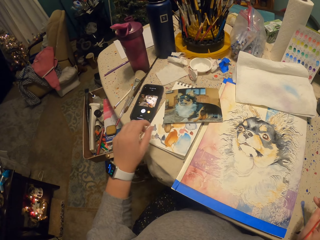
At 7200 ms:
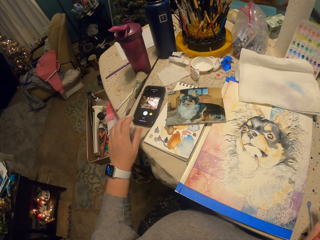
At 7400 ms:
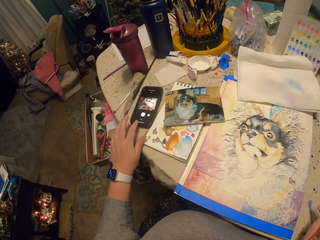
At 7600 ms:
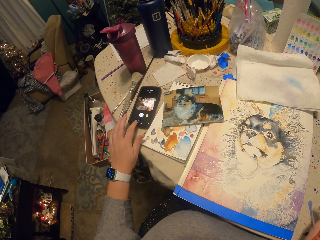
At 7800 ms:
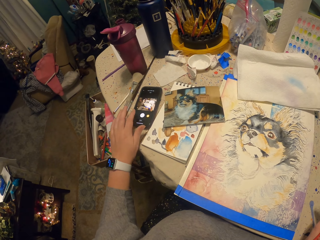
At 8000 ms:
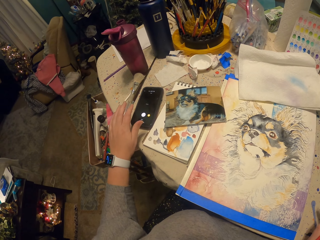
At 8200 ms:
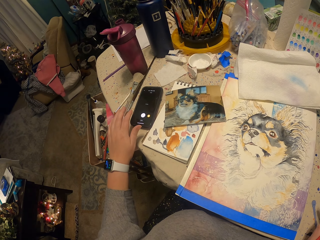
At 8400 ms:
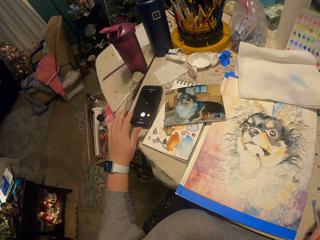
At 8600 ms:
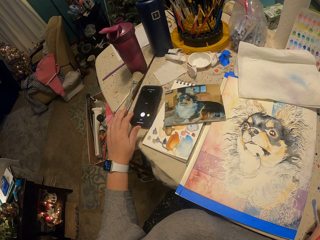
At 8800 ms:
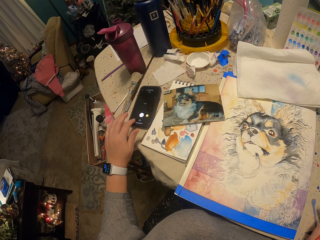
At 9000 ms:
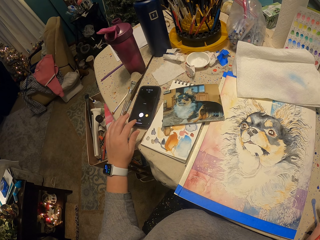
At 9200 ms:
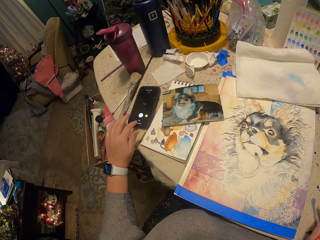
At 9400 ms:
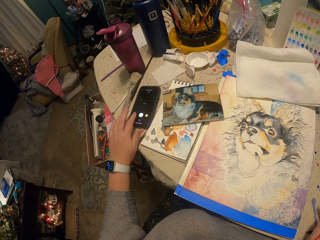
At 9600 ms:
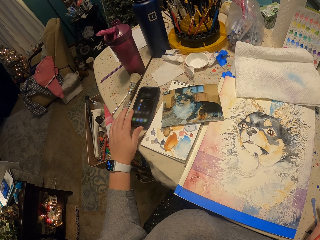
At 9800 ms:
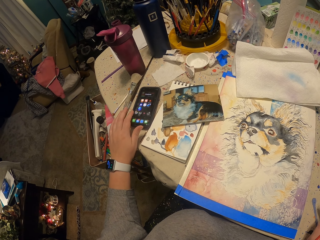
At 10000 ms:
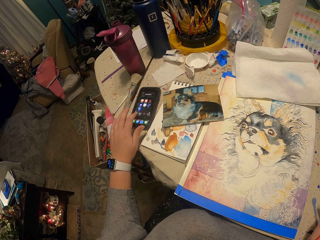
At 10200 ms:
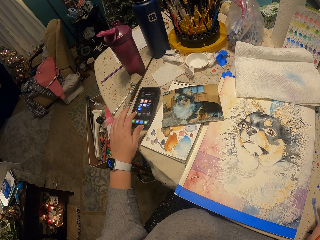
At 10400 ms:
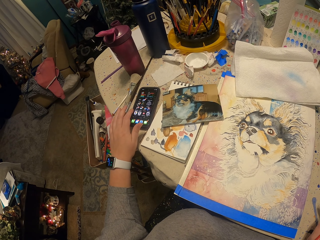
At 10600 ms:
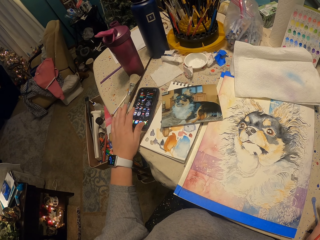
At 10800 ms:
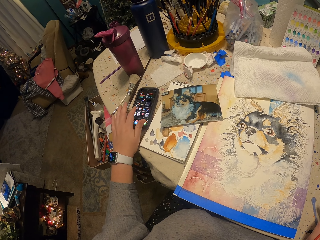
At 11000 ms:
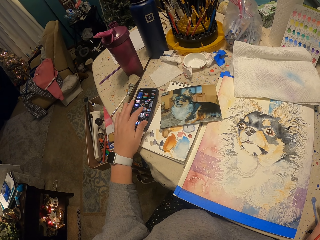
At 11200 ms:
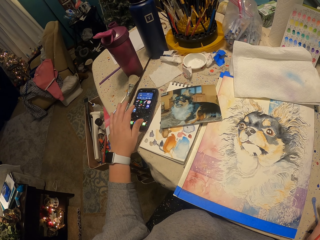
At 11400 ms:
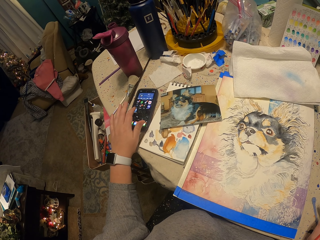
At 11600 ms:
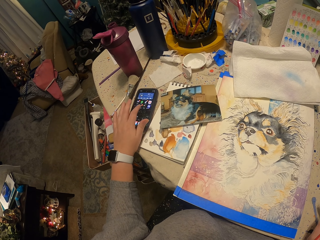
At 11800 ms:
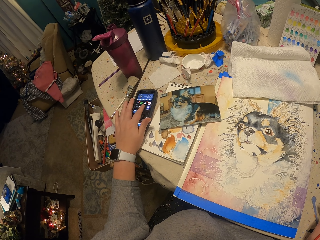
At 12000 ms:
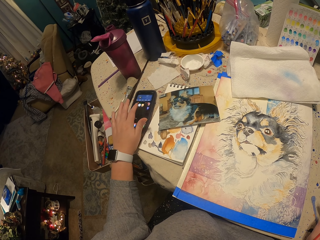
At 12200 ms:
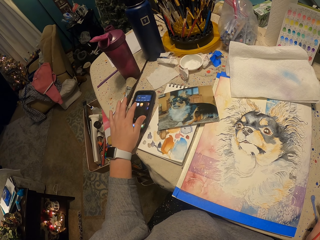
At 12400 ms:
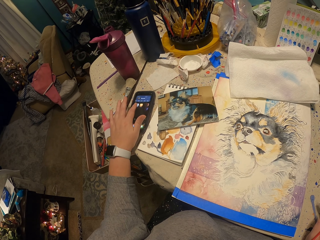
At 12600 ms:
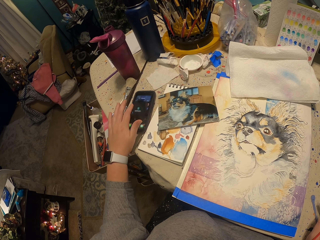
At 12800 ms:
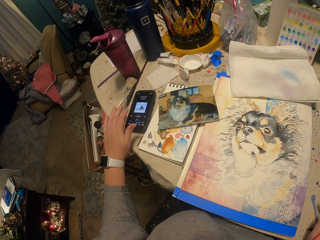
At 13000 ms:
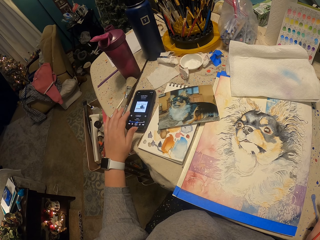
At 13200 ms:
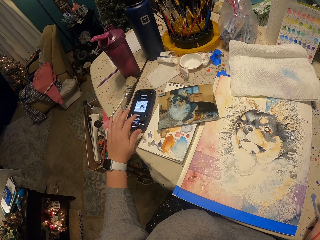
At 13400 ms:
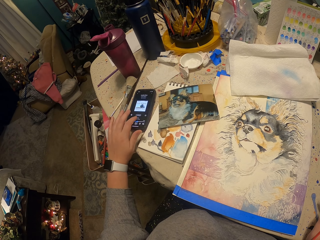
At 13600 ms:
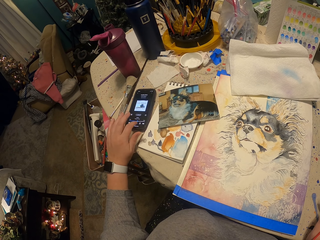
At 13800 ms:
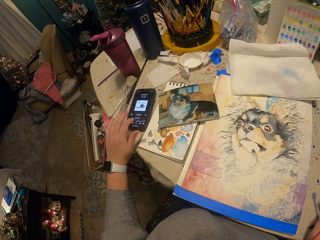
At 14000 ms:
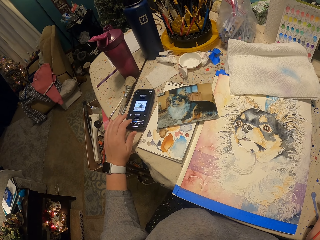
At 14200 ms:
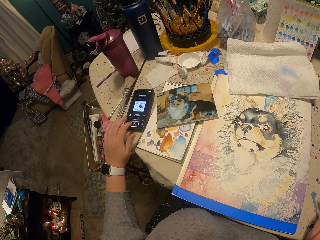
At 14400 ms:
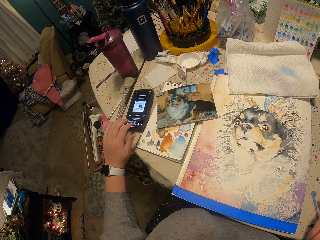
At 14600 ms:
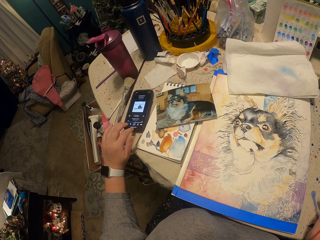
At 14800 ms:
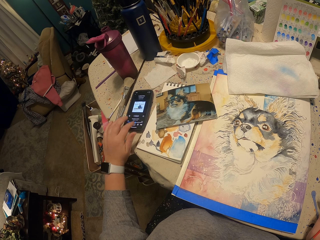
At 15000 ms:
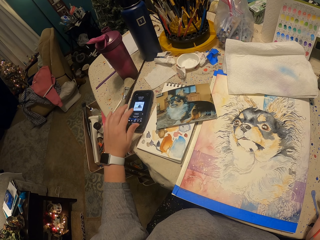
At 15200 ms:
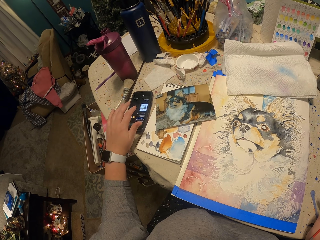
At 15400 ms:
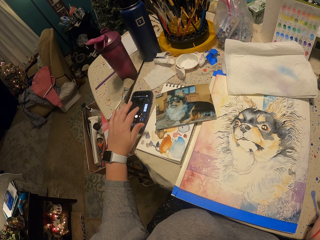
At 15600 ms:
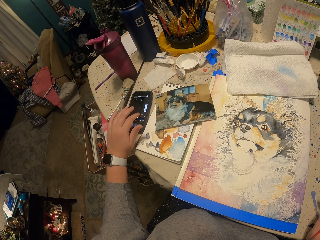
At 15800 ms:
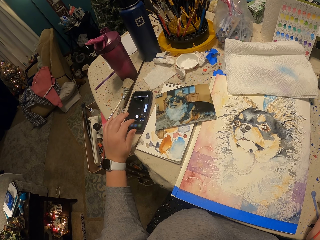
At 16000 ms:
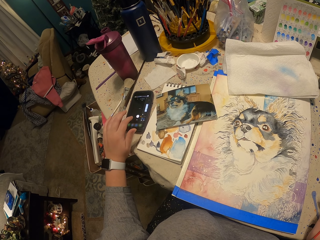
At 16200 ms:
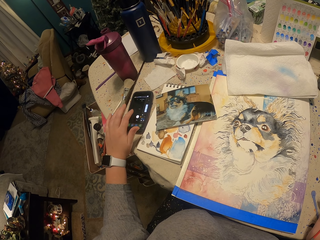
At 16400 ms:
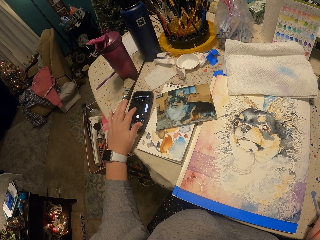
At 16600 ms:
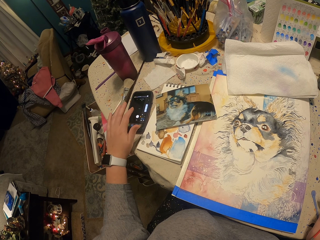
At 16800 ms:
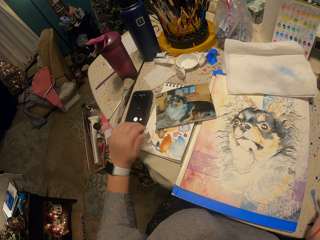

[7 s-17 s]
The camera wearer operates her phone on the table.

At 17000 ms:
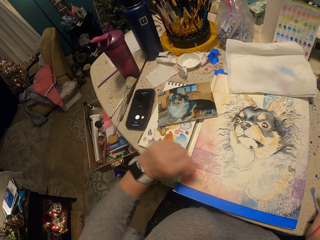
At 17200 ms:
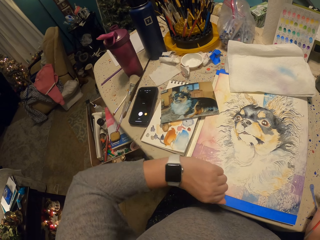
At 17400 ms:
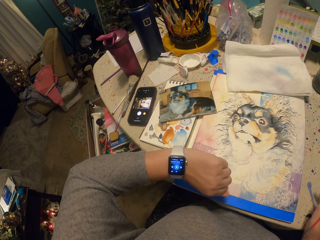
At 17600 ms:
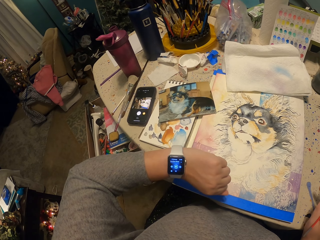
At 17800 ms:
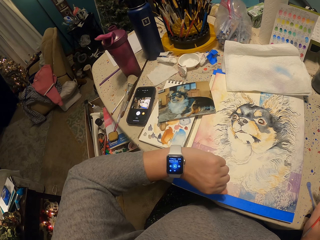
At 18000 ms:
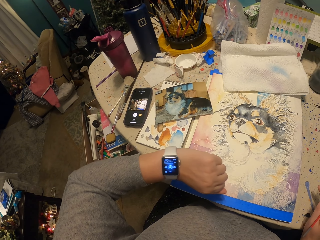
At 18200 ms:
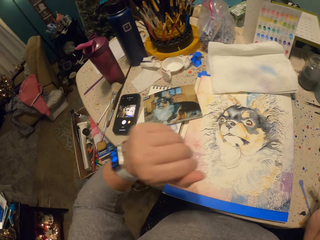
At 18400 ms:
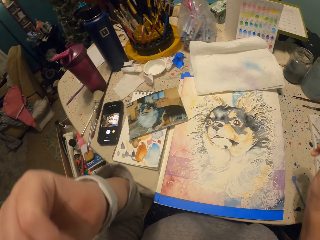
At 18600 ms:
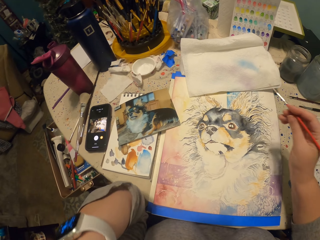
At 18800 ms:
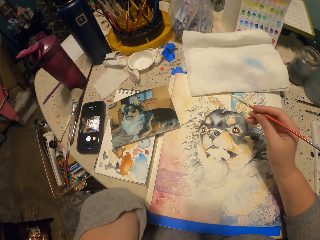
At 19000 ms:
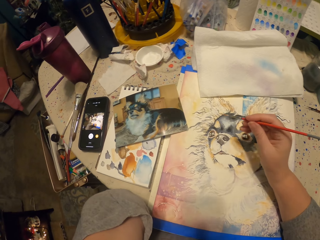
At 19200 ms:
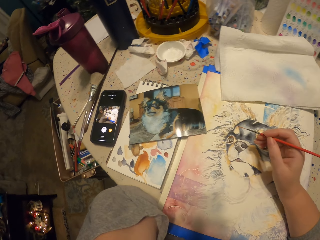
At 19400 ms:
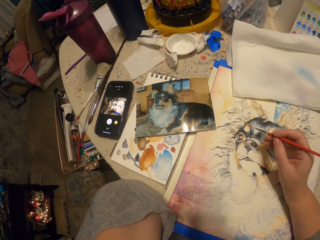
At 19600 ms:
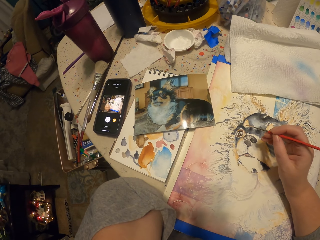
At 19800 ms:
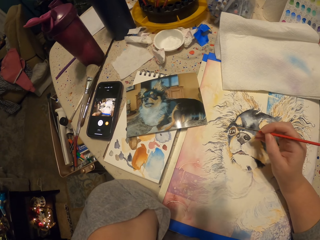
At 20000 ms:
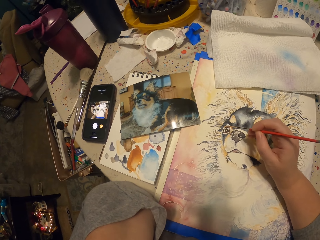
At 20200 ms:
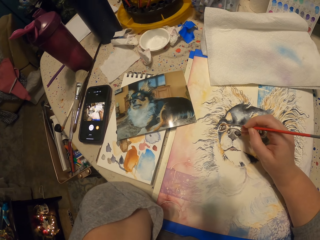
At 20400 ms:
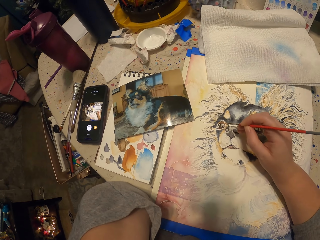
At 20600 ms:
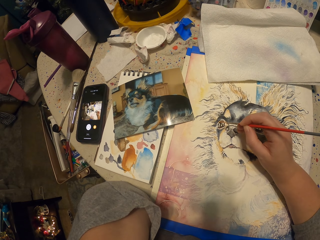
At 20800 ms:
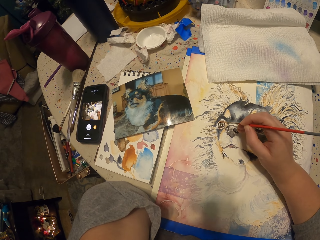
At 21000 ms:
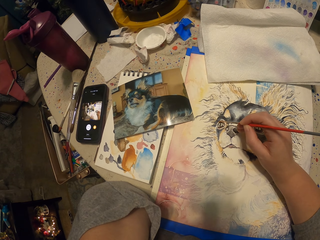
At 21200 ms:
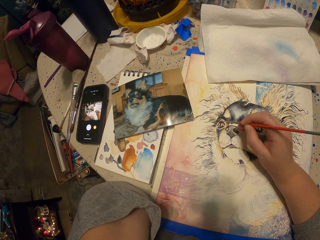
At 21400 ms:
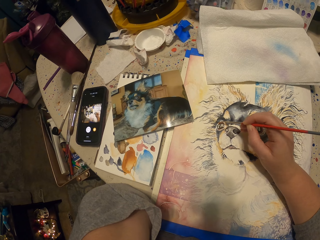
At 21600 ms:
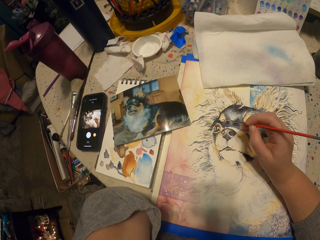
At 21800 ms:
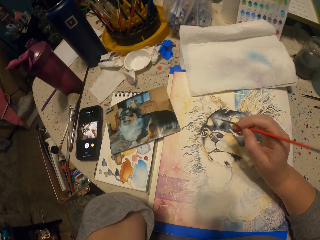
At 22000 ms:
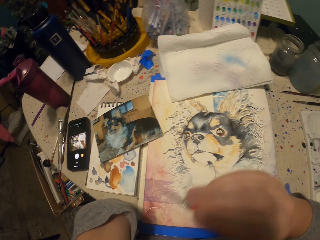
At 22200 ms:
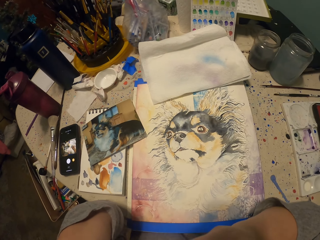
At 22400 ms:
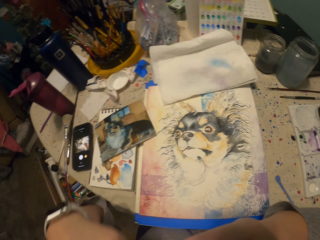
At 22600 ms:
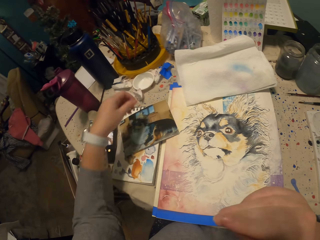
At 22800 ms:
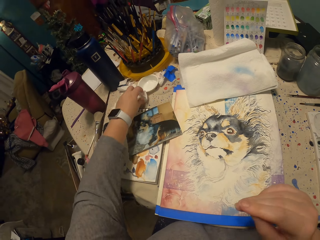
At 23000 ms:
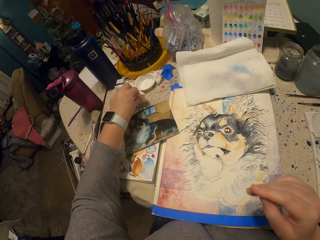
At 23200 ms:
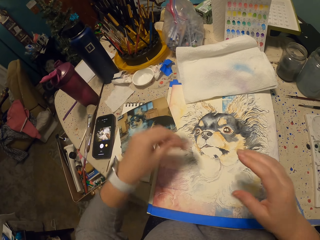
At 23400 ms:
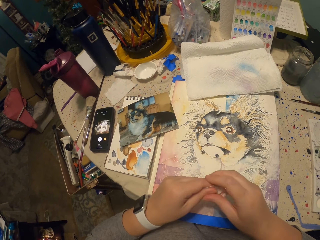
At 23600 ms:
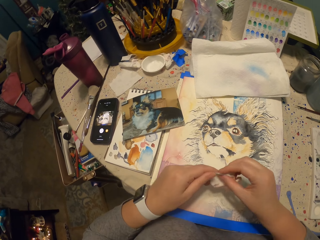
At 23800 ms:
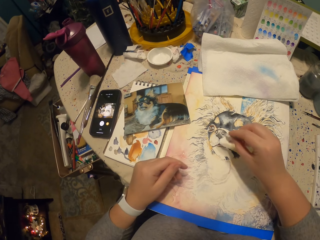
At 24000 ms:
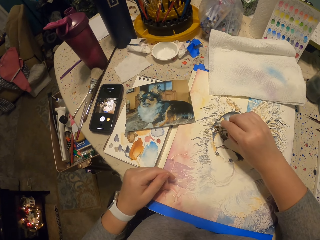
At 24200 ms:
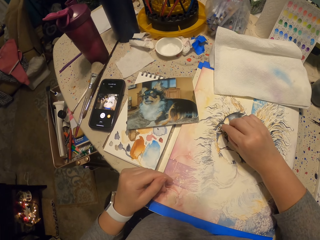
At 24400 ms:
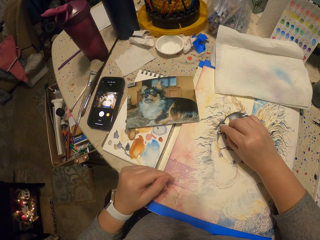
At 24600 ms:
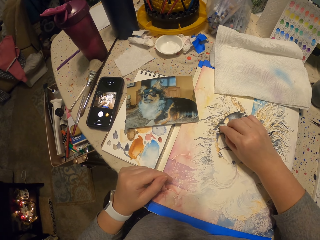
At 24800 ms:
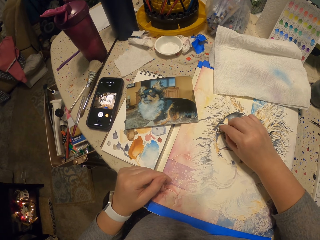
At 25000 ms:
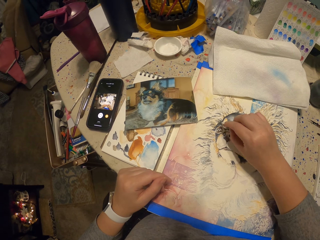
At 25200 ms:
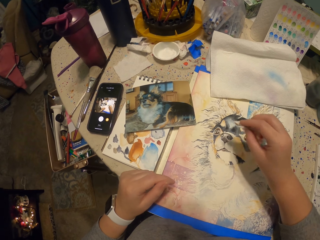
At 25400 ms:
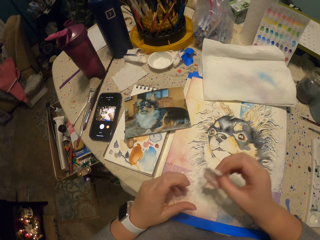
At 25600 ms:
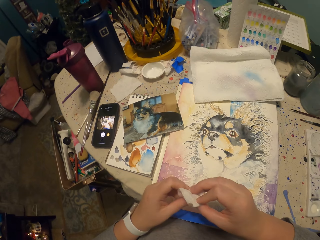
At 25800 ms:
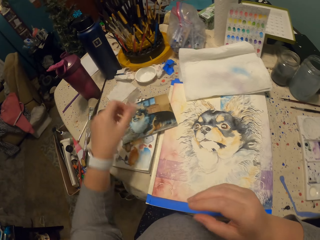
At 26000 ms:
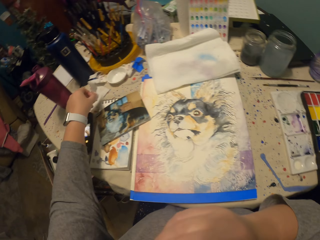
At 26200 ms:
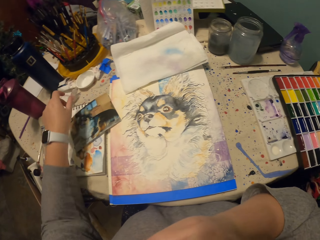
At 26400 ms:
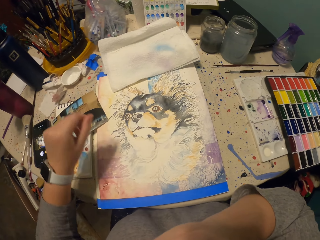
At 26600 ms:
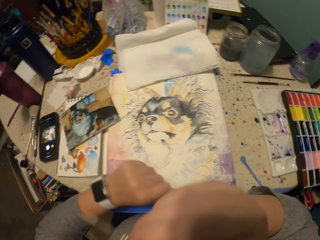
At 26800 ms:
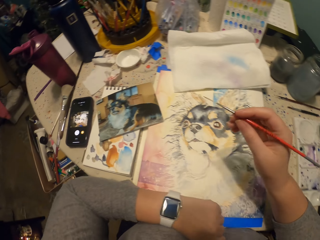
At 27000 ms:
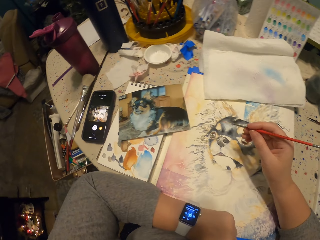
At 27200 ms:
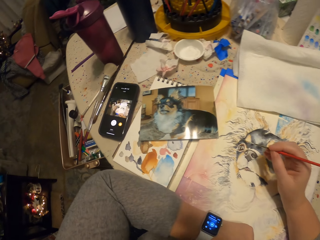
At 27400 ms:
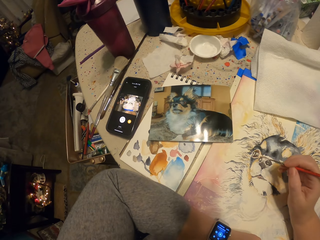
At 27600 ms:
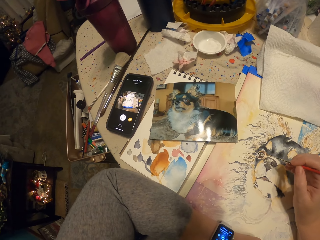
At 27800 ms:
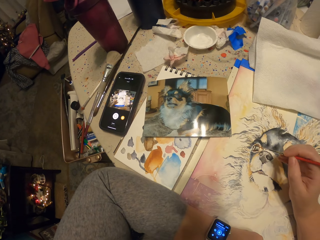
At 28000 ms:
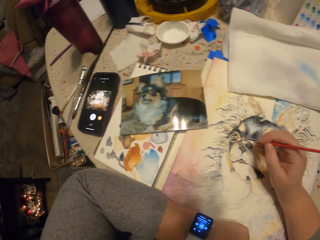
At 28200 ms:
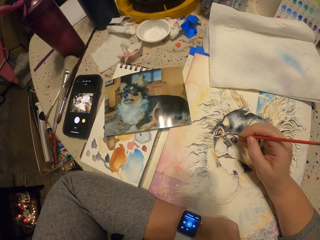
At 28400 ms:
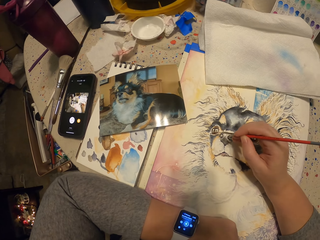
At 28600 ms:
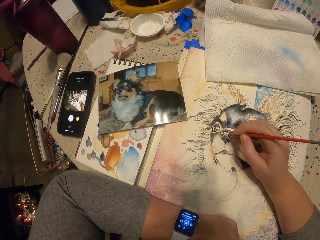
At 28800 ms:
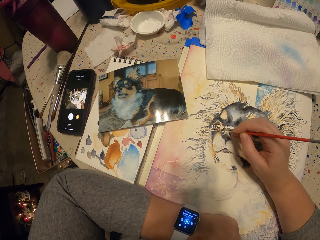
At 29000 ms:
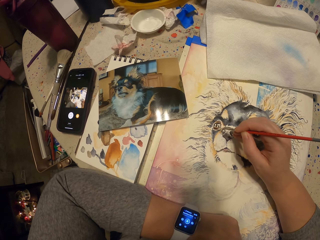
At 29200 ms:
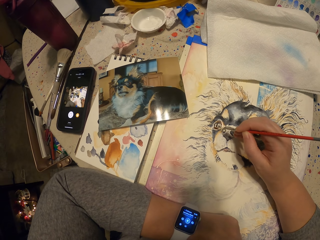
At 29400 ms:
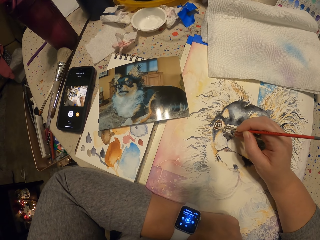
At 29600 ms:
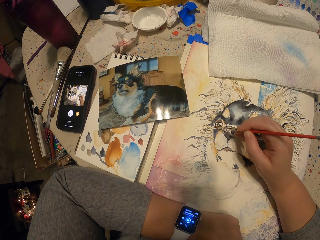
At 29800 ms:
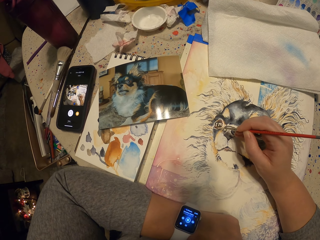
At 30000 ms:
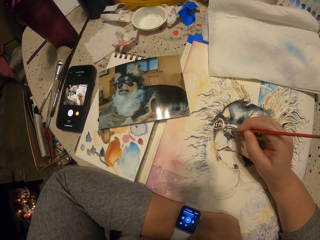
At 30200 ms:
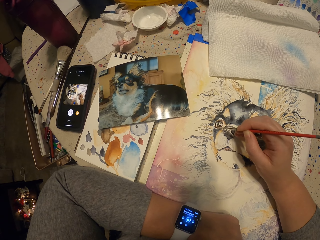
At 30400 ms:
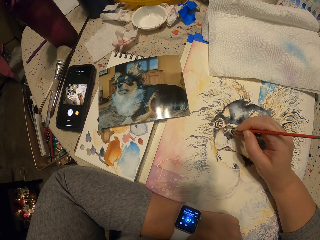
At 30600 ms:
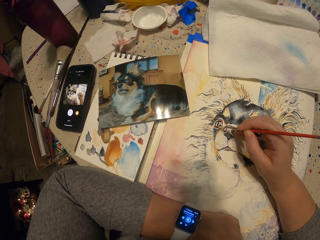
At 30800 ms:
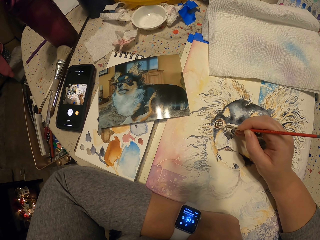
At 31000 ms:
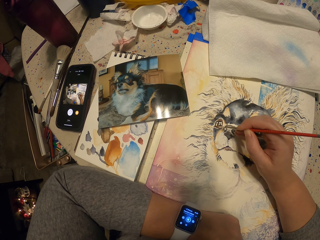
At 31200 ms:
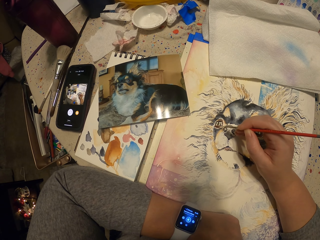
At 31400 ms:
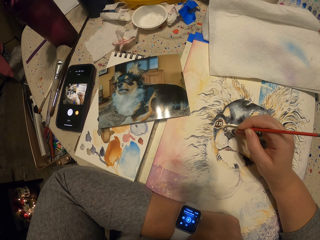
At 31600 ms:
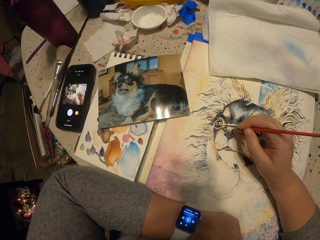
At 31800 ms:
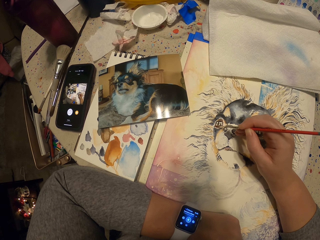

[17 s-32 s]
The camera wearer looks at her hand watch. They draw a picture on the piece of paper on the table. They pick a piece of cloth on the table. They paint the drawing. They wipe the paint on the picture on the table. They put the piece of cloth on the table. They draw the picture on the piece of paper on the table.
